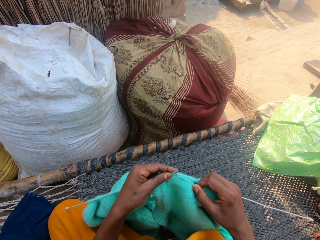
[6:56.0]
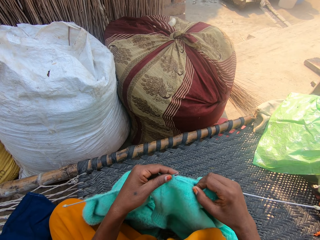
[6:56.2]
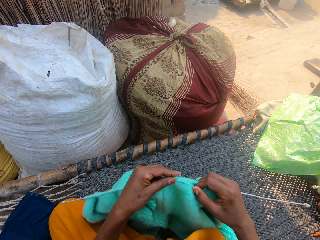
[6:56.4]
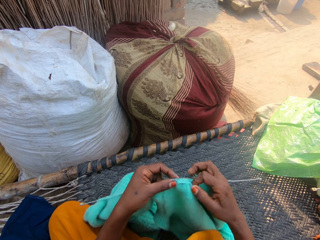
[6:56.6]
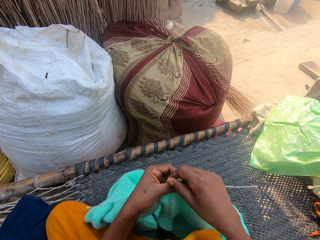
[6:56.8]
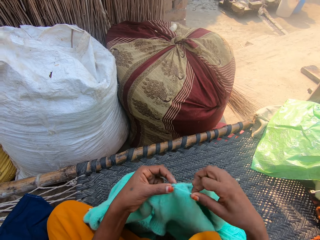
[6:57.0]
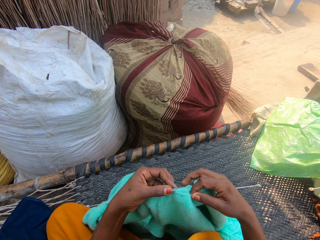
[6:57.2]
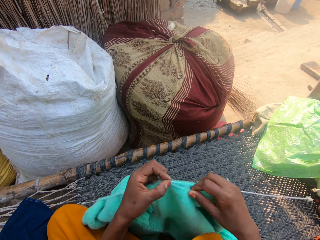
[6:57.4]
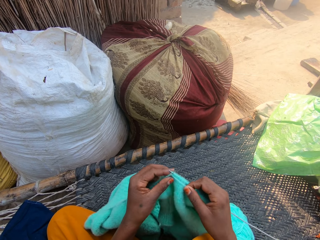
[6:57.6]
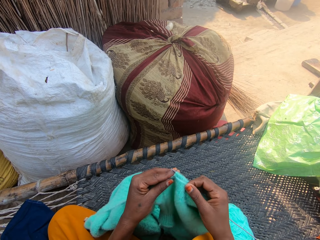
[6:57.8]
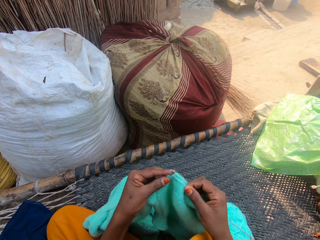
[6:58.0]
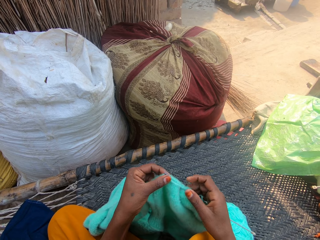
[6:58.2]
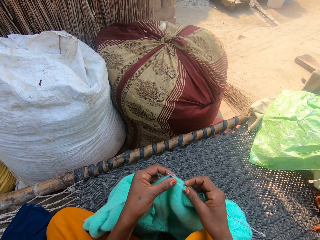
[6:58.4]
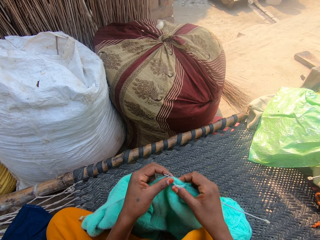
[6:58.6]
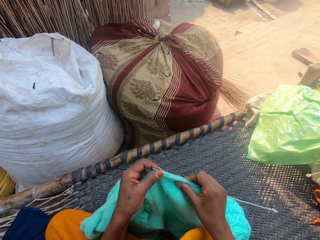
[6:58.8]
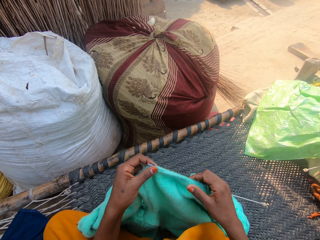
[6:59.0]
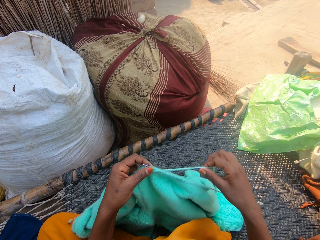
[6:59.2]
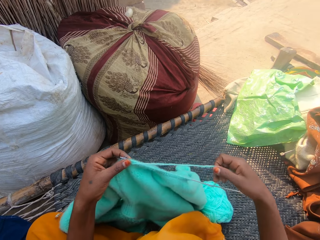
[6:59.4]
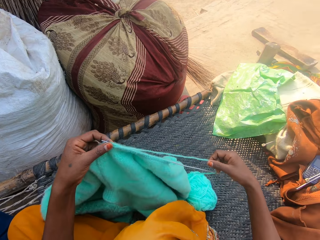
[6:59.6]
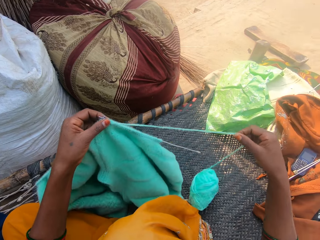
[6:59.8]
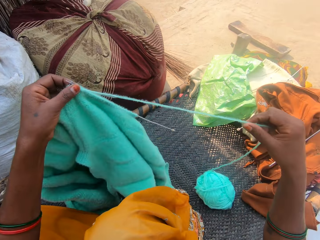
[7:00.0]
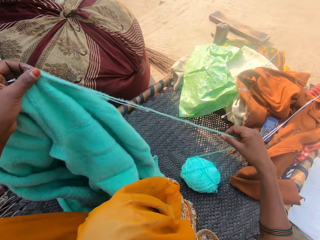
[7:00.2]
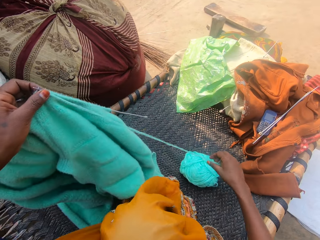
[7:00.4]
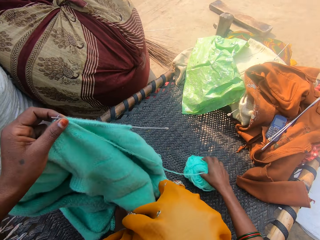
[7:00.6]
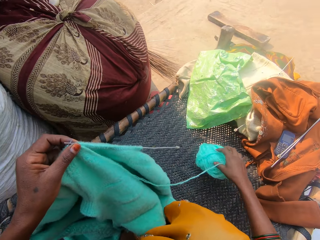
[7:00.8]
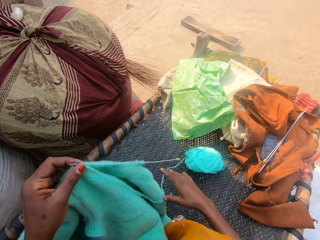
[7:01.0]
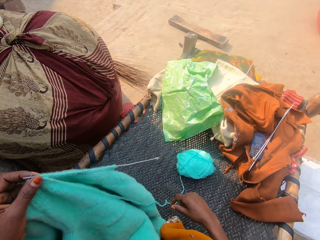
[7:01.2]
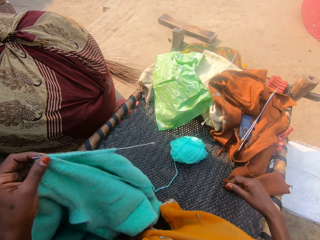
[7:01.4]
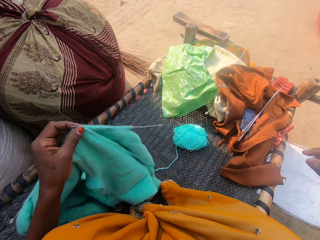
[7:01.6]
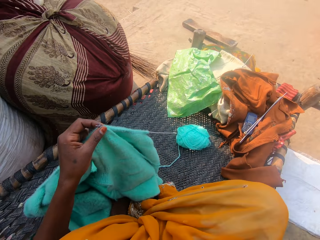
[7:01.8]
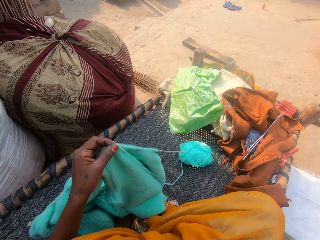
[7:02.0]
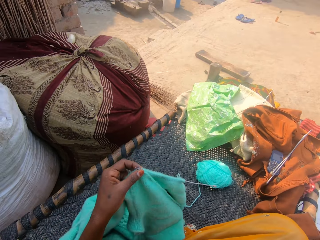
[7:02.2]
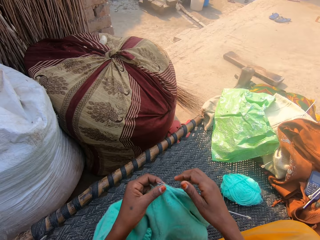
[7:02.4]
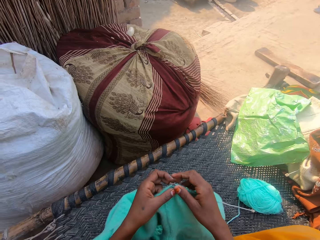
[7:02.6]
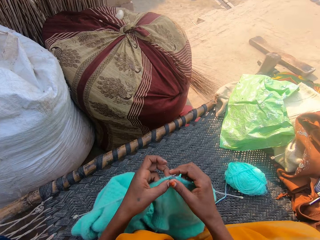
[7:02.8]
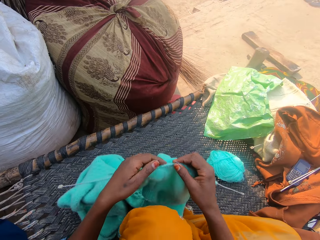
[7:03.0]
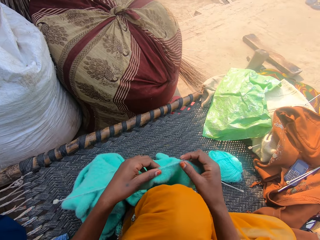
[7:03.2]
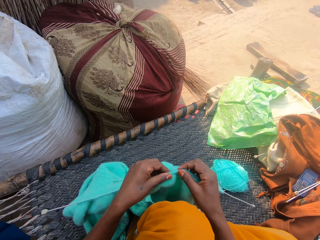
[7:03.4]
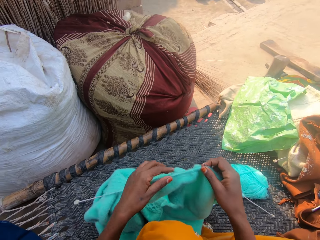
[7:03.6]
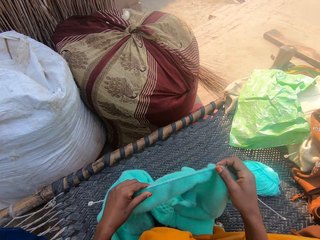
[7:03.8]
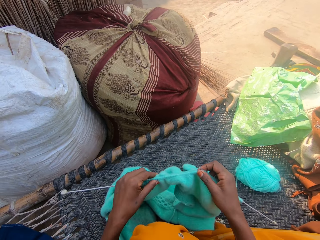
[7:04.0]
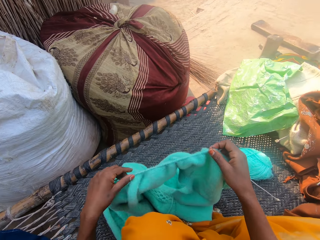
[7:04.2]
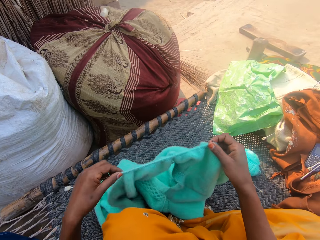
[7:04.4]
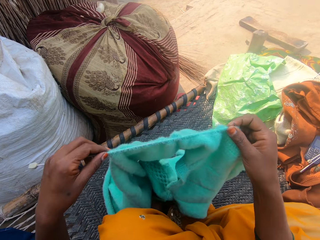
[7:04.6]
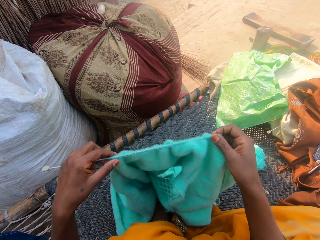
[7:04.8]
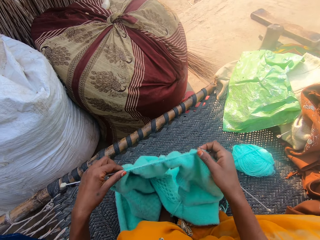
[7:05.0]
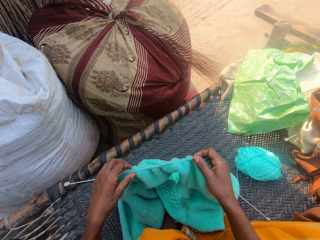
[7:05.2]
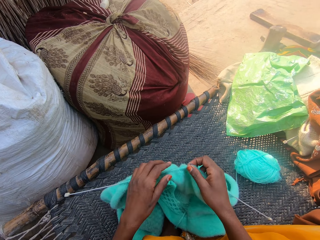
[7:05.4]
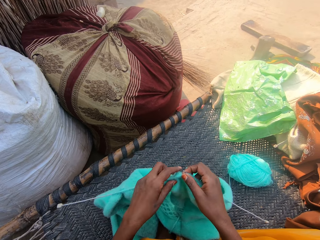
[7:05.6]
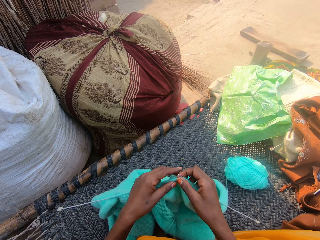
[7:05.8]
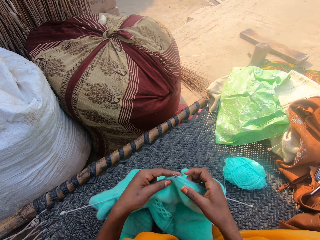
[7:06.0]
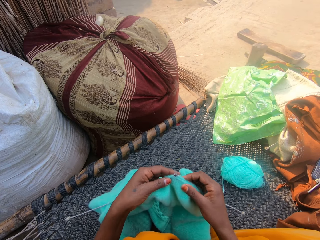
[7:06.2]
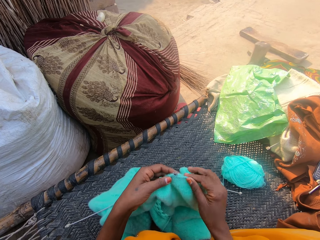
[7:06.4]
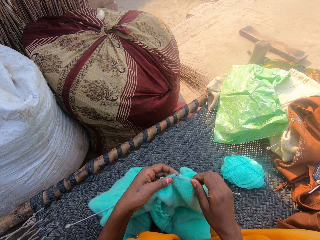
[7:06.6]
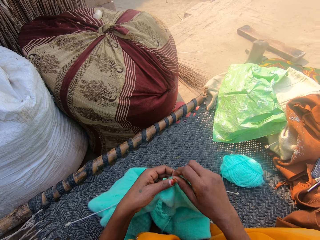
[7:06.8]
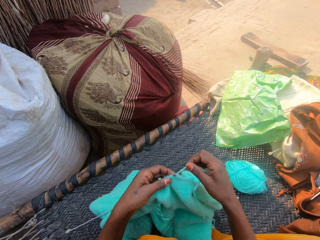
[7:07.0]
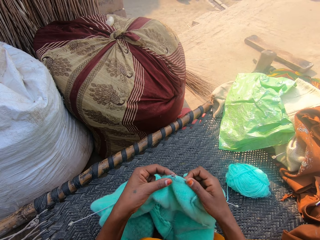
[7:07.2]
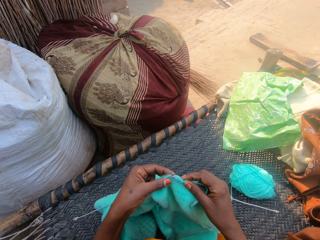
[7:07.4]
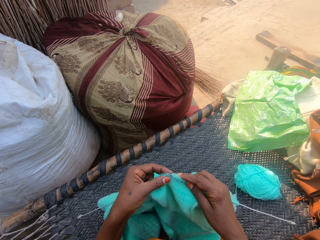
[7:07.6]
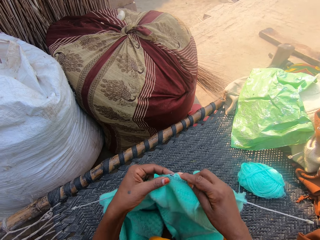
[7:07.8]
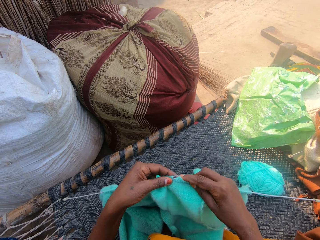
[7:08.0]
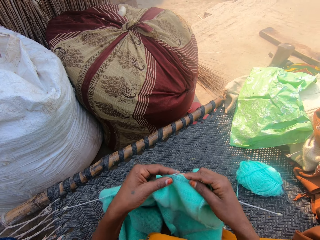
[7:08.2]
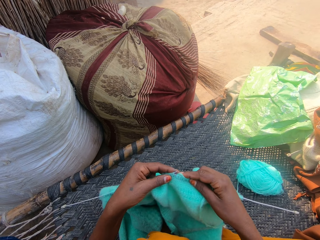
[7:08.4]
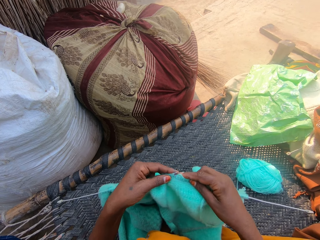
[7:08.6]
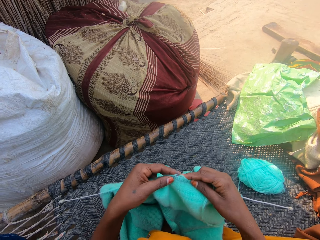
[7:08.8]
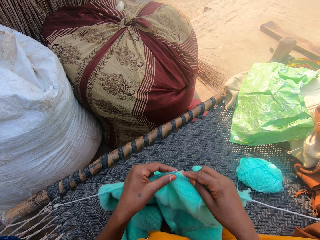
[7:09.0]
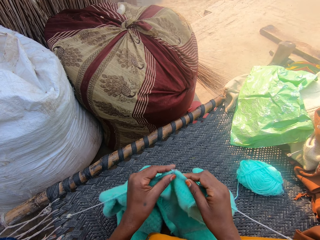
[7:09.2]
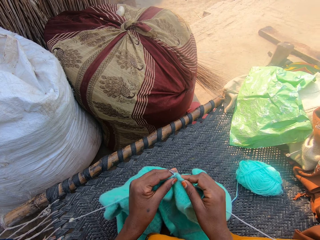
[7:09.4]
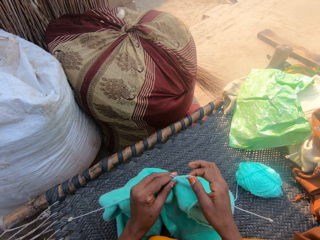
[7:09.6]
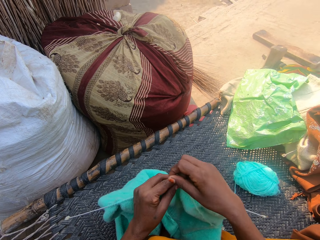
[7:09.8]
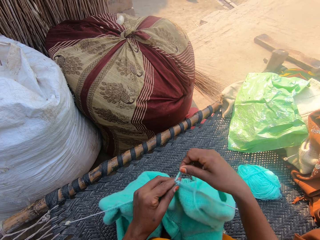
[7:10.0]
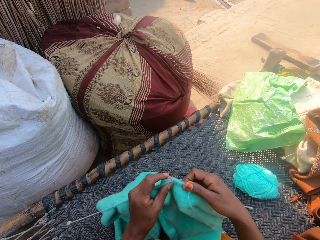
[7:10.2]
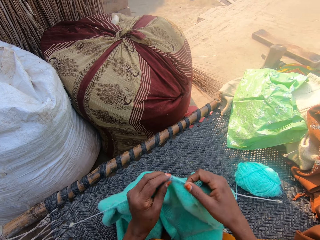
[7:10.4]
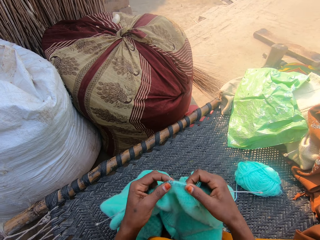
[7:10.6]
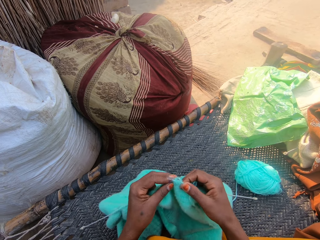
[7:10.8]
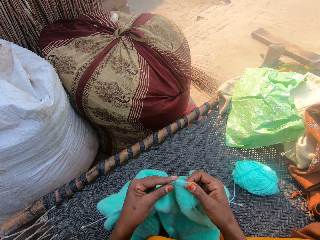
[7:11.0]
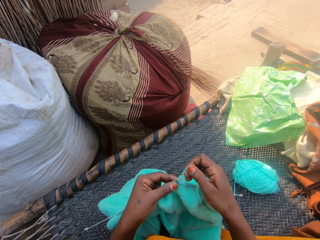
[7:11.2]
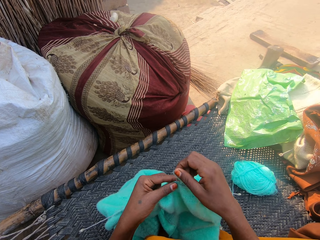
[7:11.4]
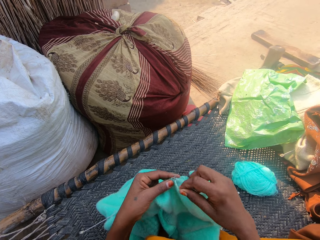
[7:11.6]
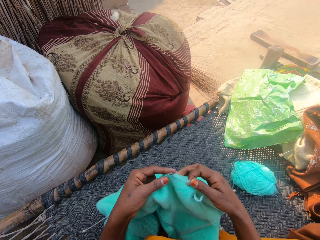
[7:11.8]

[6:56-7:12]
The camera wearer straightens the fabric or sweater. She spreads out the thread or yarn. She pulls more yarn from the ball of yarn. She moves the ball of yarn around the work surface. She removes something from the fabric. She raises her hand towards her head and lowers her hand towards the sweater. She adjusts the sweater on the needle. She knits the sweater with the pair of needles and the yarn.

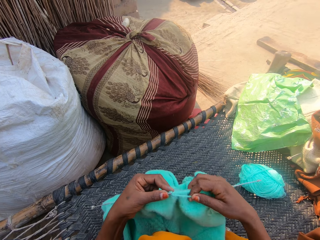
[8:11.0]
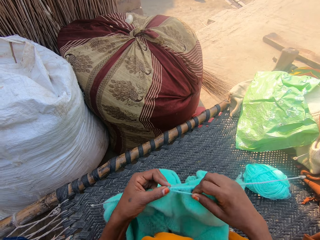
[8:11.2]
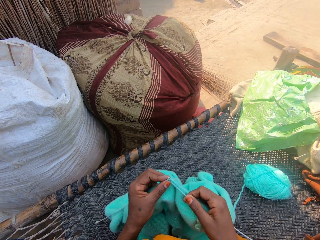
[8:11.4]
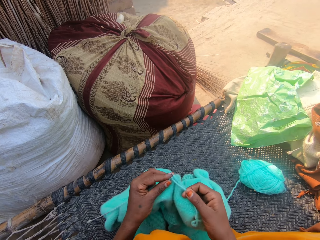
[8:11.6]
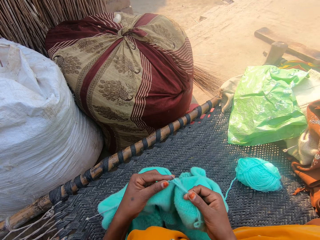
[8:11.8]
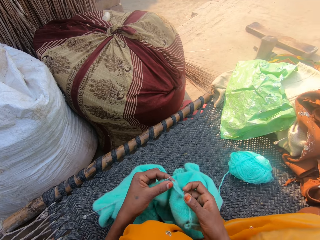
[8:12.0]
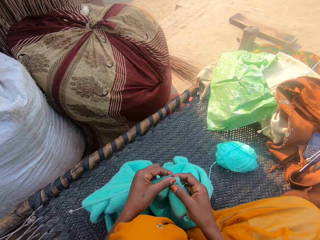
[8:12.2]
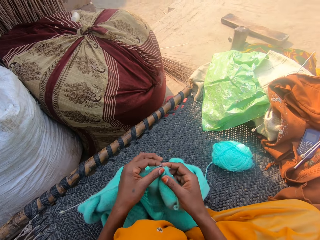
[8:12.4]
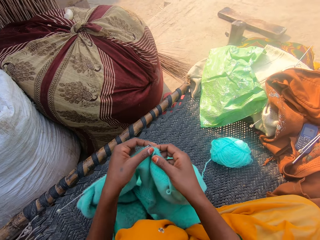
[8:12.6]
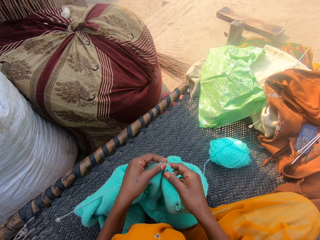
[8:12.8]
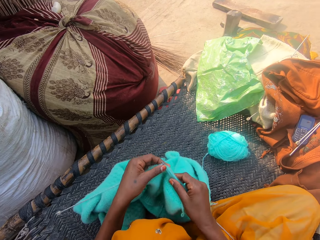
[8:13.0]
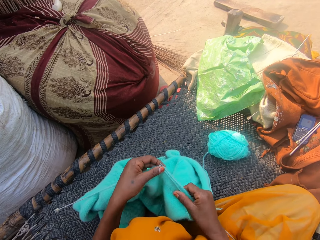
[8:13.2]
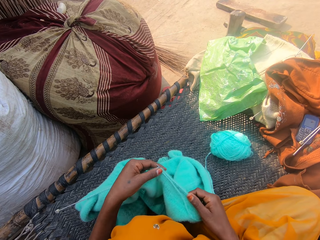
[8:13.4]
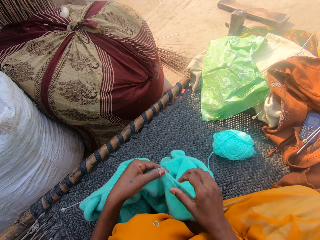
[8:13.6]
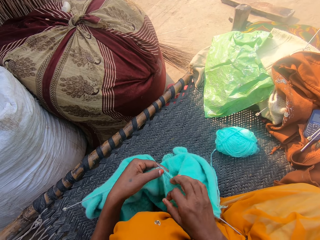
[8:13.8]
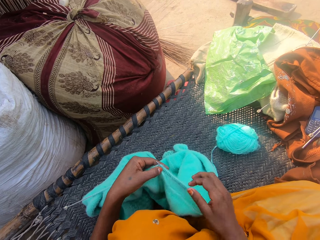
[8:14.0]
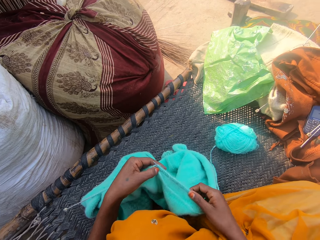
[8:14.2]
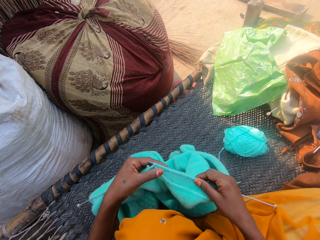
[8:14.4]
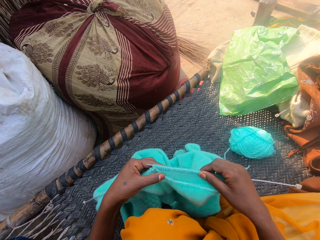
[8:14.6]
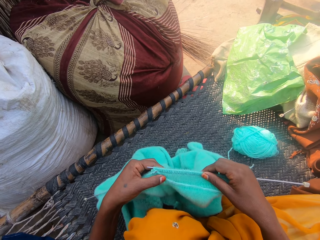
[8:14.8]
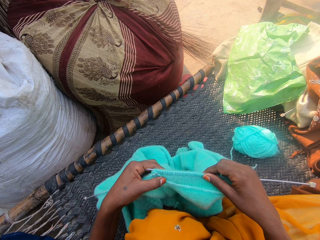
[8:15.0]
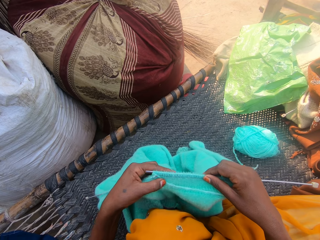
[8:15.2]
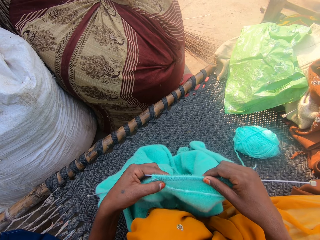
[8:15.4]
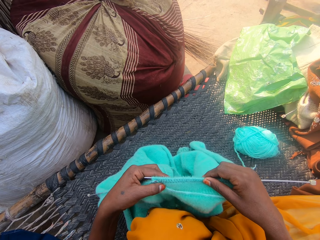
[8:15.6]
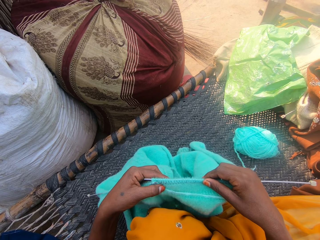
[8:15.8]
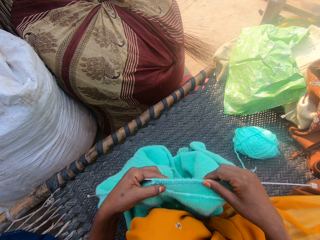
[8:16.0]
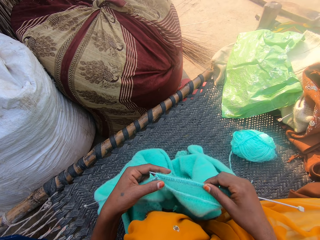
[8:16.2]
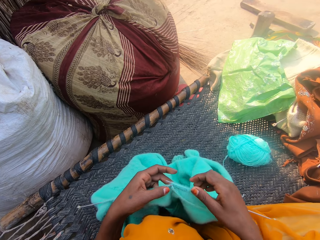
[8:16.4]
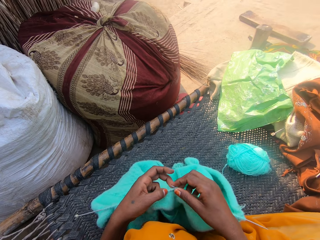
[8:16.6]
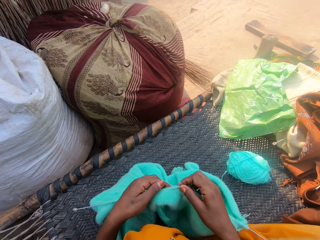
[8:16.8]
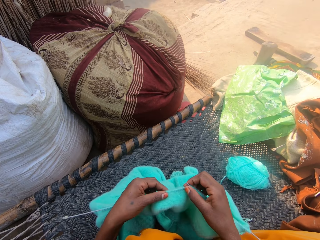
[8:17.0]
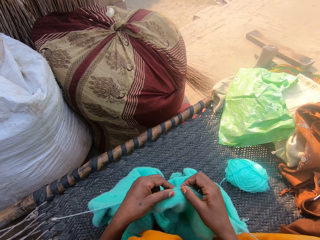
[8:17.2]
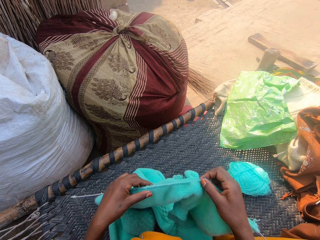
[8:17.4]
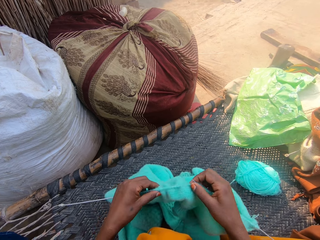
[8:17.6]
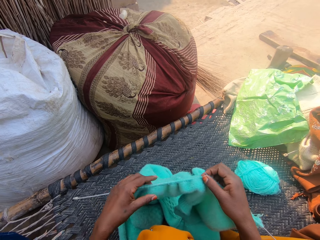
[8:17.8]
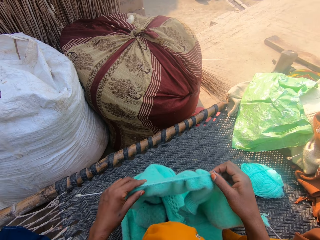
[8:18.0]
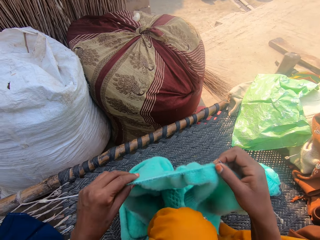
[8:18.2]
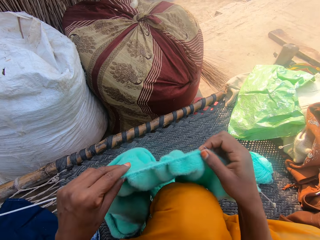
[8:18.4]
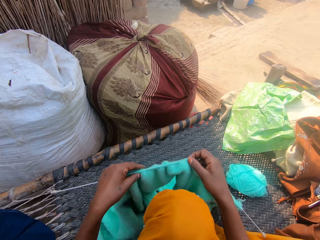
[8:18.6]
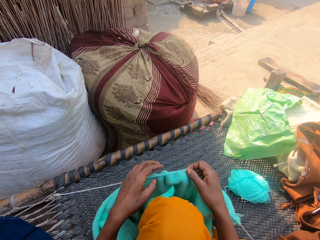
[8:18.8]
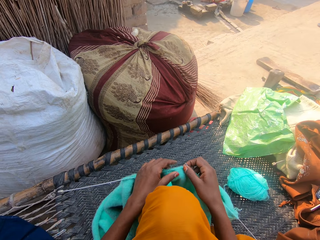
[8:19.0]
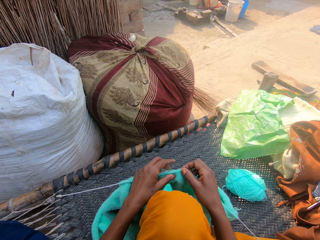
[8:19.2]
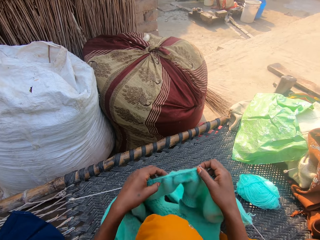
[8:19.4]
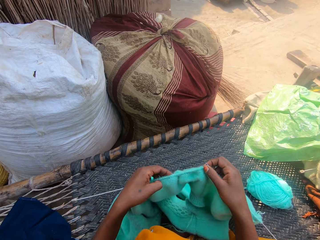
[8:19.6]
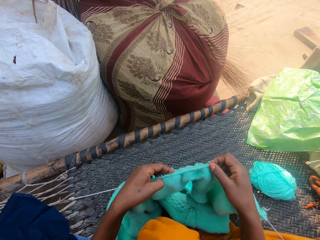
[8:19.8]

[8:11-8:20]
The camera wearer adjusts the sweater or fabric on the needles. They straighten the fabric and adjust the fabric.
